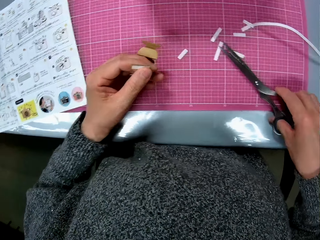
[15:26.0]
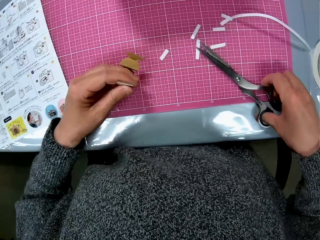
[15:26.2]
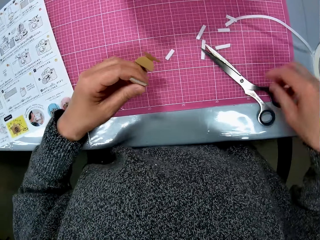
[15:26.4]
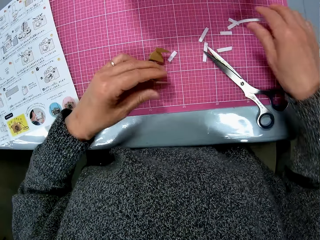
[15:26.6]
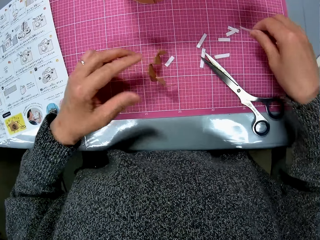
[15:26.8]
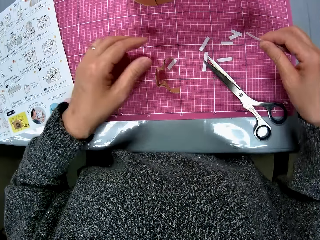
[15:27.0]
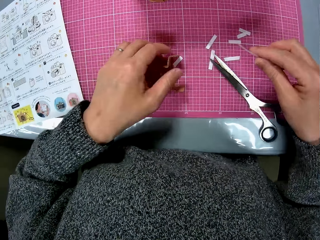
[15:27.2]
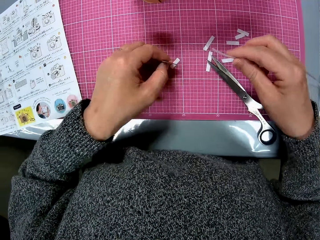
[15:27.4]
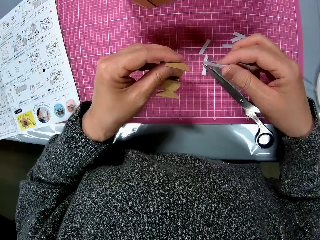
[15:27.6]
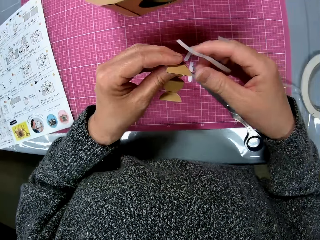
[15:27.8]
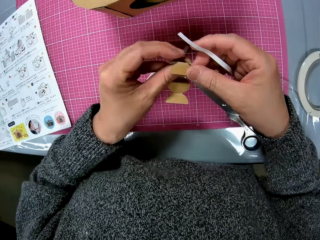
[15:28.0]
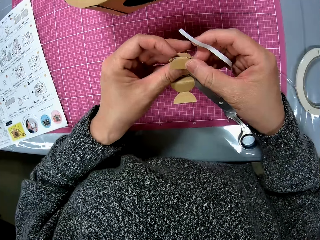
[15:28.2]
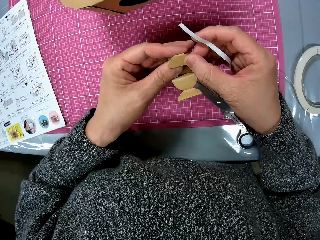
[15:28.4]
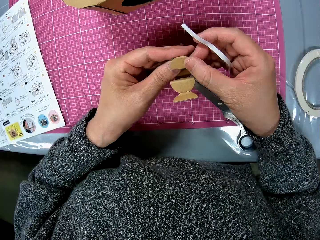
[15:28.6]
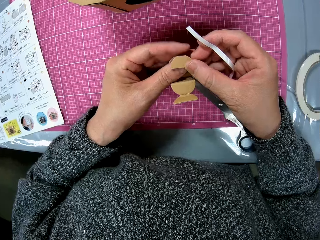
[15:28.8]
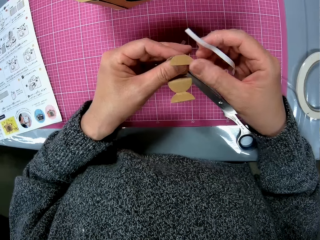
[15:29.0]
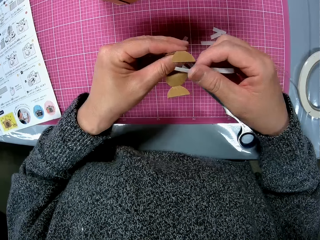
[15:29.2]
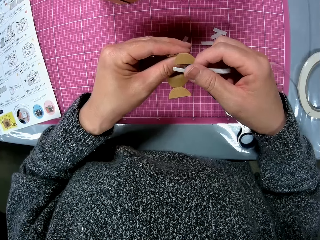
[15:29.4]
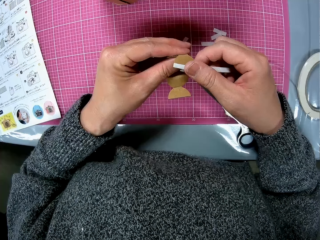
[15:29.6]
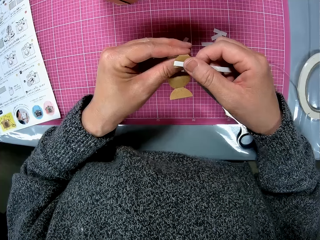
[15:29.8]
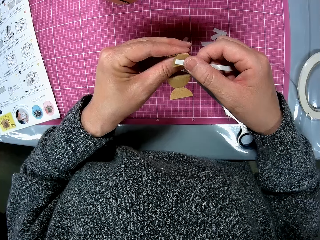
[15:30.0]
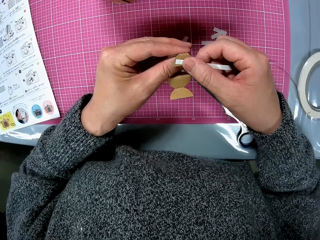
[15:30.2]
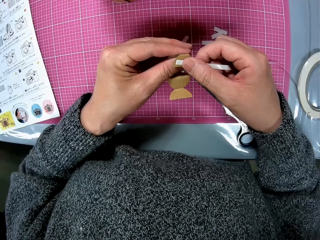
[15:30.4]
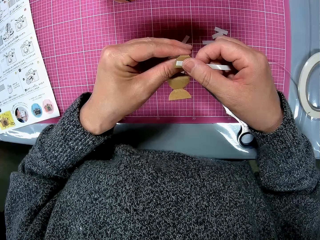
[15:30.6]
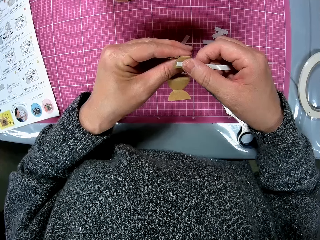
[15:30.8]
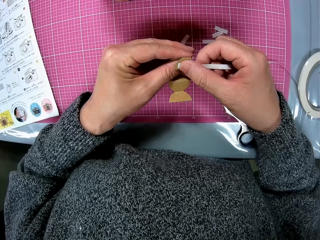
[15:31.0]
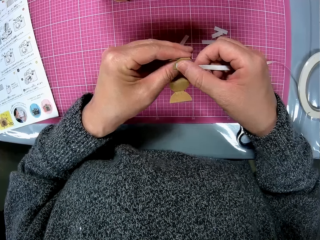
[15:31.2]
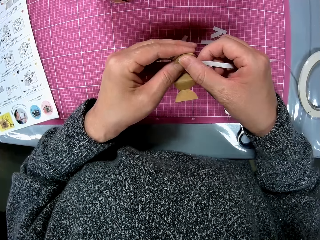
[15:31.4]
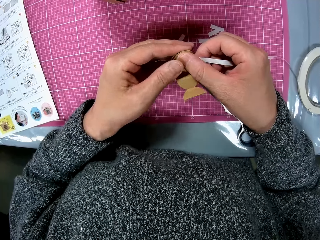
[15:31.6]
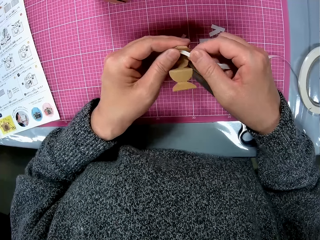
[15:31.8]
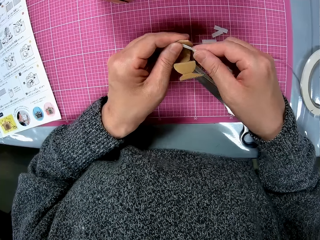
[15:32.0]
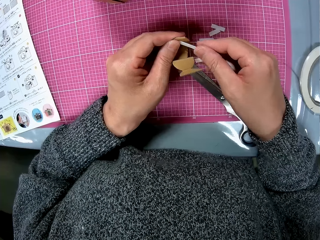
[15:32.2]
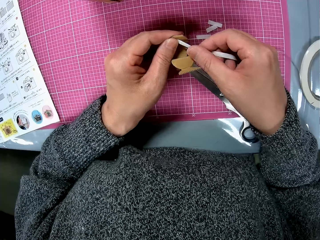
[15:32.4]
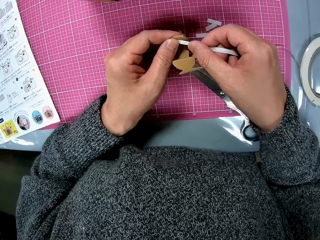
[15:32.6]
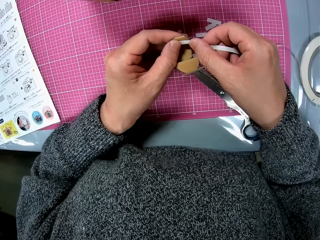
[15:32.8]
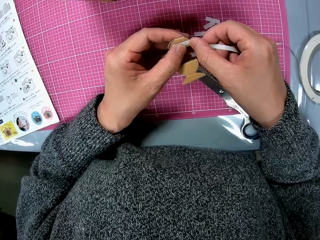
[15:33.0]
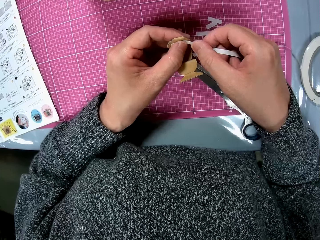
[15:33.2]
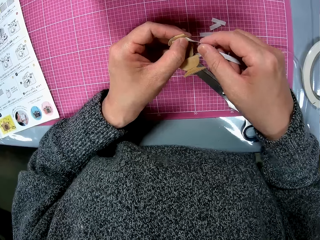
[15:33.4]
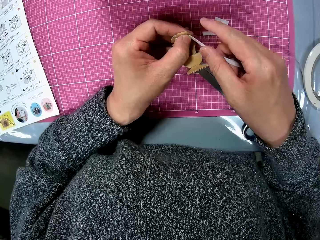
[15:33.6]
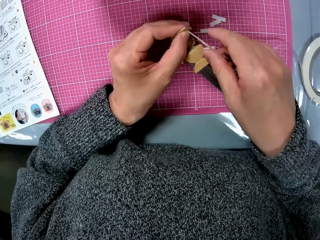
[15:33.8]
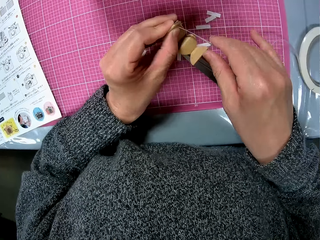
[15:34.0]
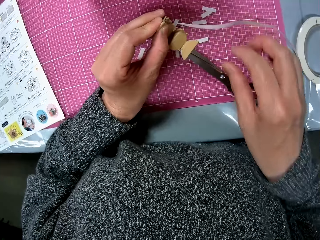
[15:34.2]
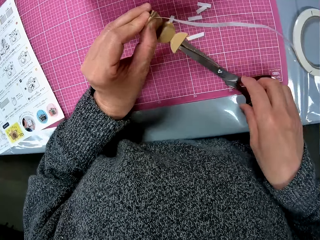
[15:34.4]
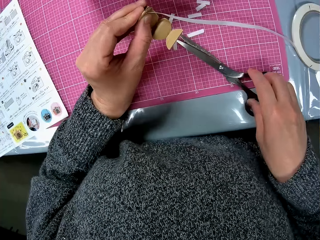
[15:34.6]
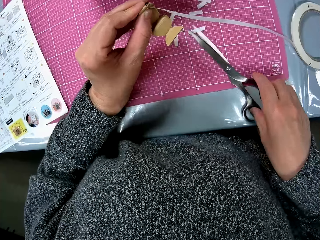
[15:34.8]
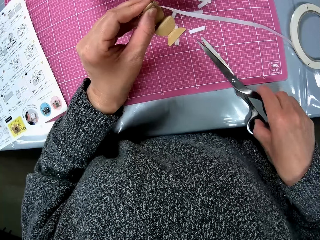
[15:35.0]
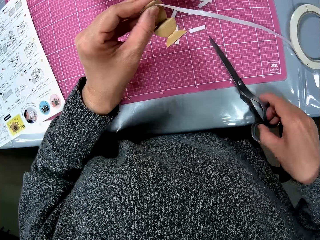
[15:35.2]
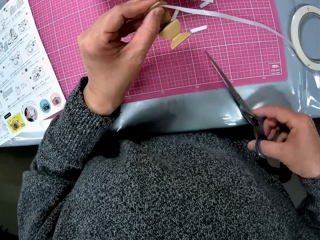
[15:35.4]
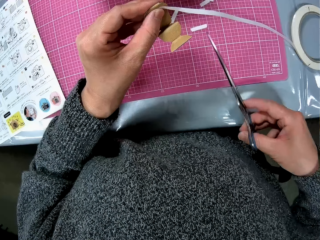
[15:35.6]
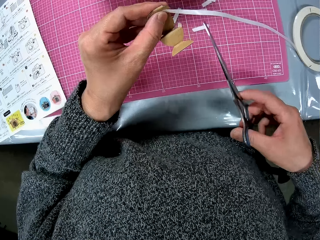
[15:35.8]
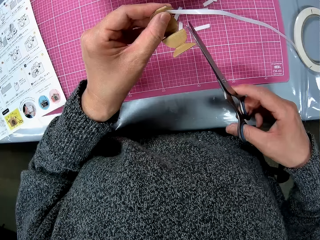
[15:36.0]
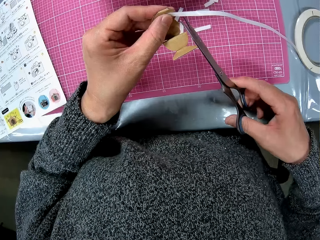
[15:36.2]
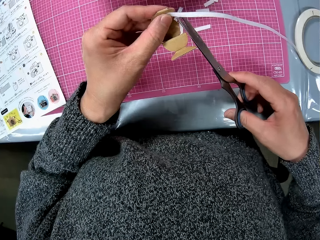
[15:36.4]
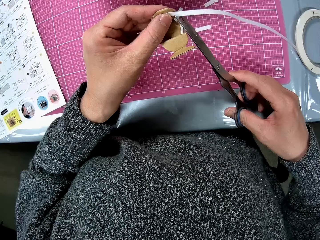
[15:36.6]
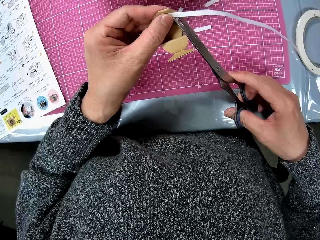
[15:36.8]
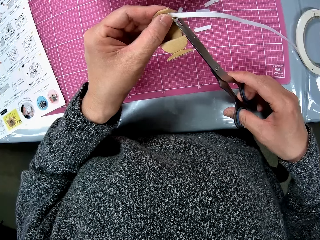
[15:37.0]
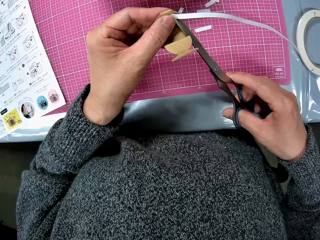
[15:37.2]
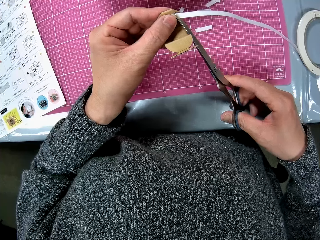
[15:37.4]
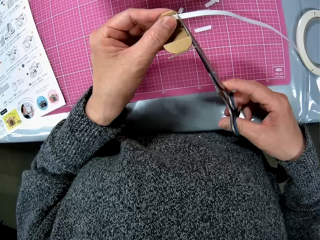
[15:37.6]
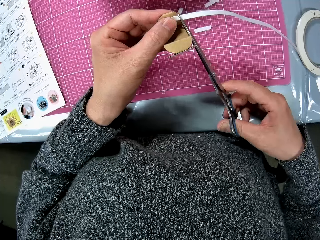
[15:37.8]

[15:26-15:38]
The camera wearer places the pair of scissors on the cutting sheet. He places the piece of cardboard on the cutting sheet. He picks up the tape from the cutting sheet with his left hand. He picks up the piece of cardboard from the cutting sheet. He connects craft material. He places the tape on the tip of the piece of cardboard. He picks up the pair of scissors from the cutting sheet. He cuts the tape with the pair of scissors.

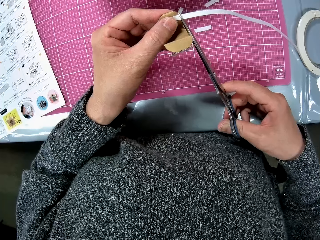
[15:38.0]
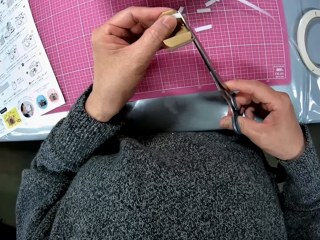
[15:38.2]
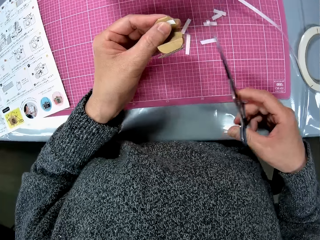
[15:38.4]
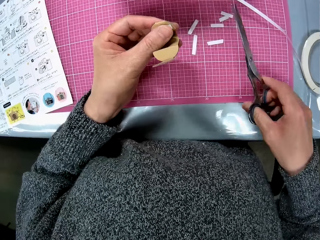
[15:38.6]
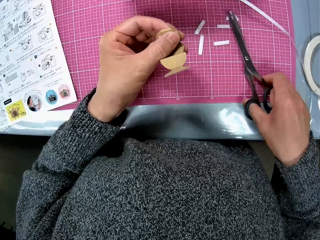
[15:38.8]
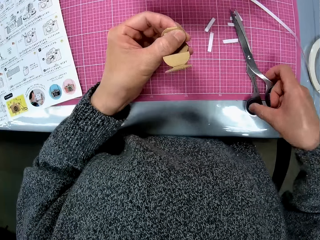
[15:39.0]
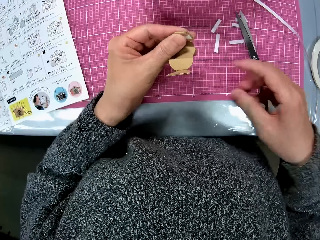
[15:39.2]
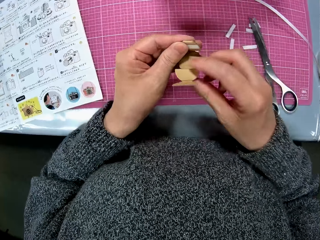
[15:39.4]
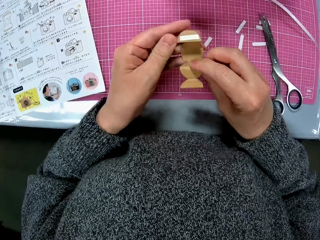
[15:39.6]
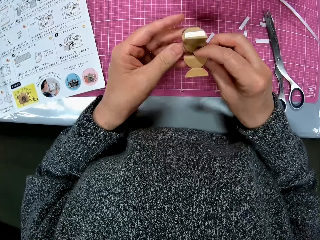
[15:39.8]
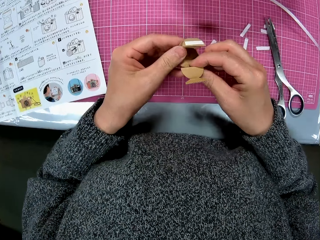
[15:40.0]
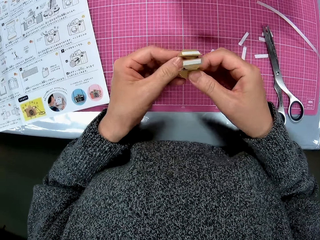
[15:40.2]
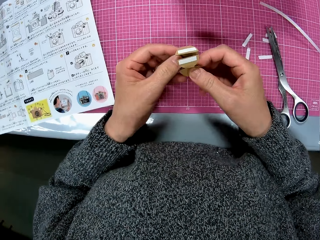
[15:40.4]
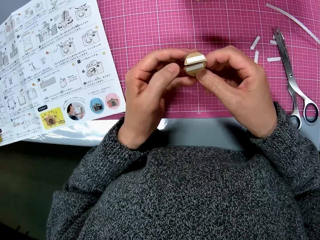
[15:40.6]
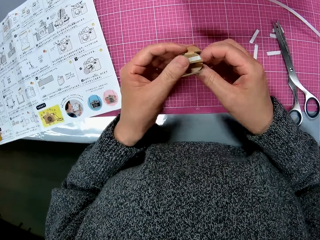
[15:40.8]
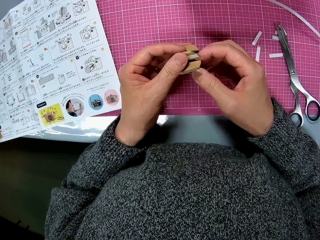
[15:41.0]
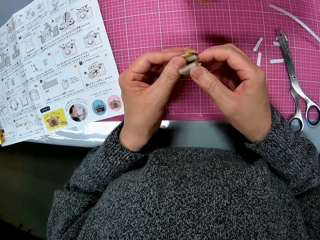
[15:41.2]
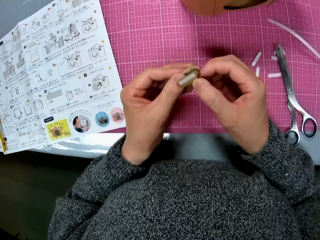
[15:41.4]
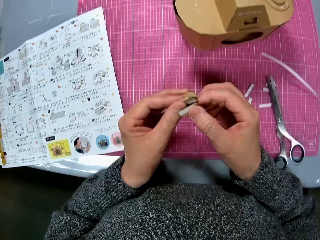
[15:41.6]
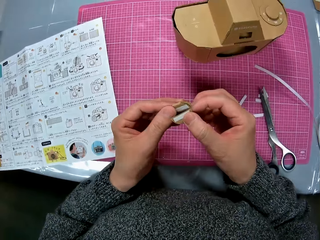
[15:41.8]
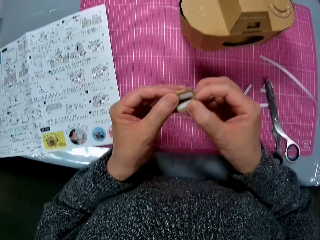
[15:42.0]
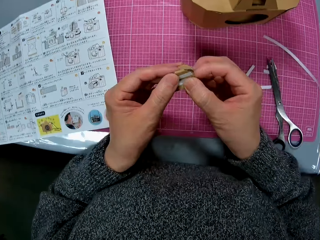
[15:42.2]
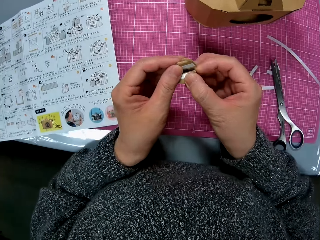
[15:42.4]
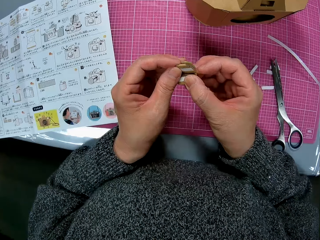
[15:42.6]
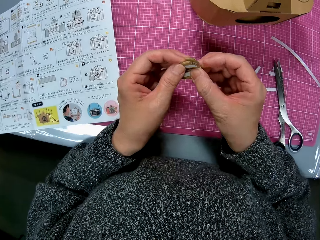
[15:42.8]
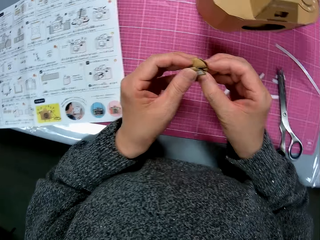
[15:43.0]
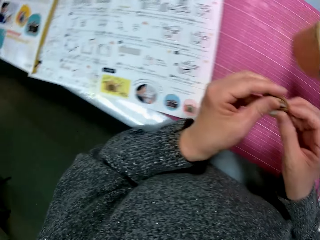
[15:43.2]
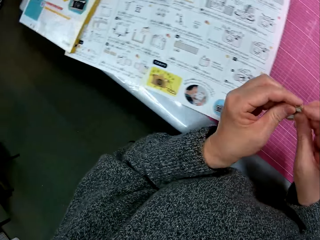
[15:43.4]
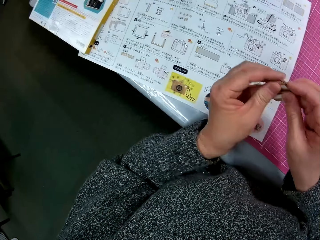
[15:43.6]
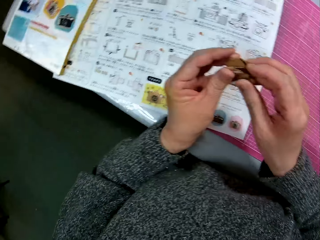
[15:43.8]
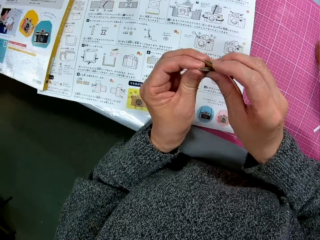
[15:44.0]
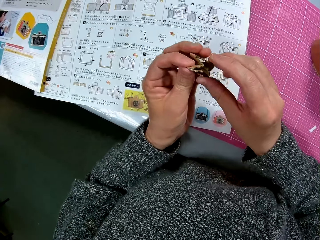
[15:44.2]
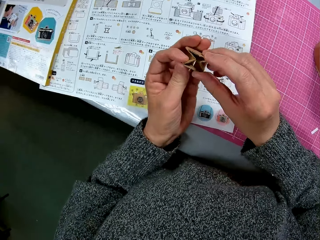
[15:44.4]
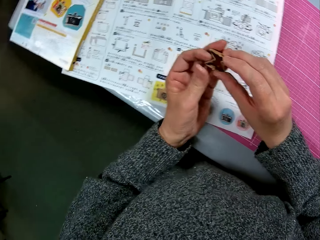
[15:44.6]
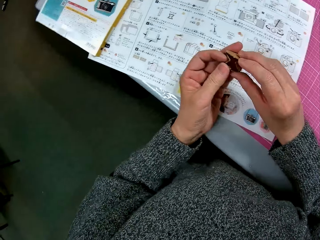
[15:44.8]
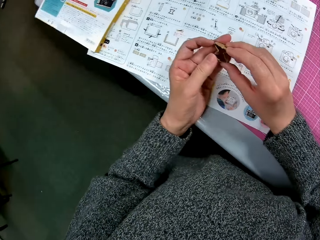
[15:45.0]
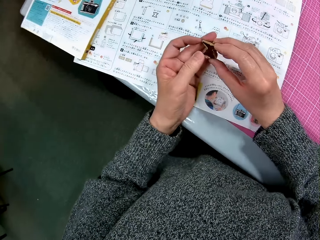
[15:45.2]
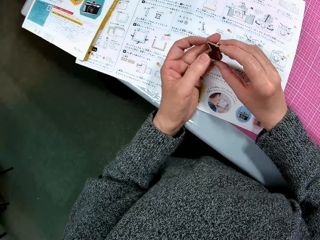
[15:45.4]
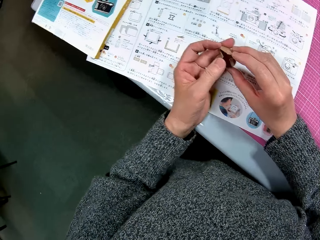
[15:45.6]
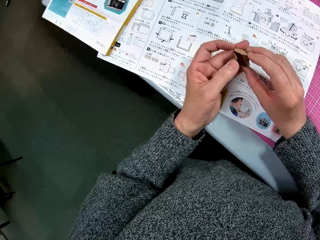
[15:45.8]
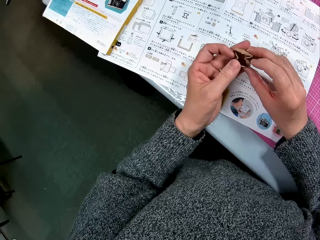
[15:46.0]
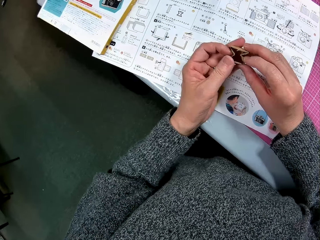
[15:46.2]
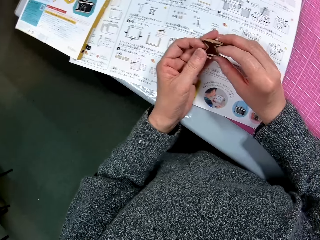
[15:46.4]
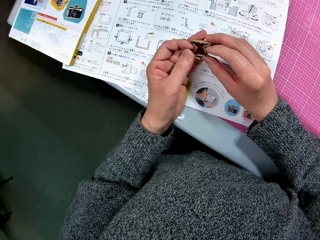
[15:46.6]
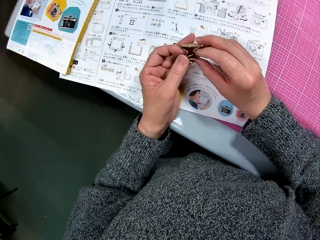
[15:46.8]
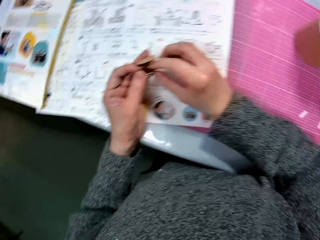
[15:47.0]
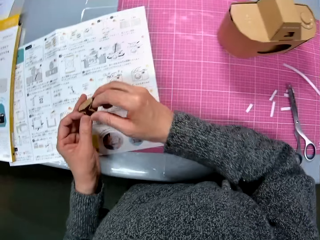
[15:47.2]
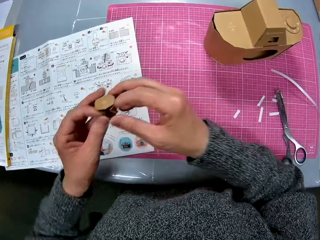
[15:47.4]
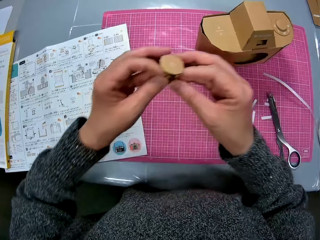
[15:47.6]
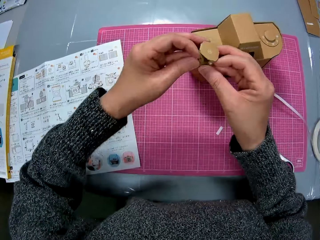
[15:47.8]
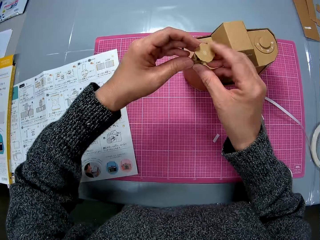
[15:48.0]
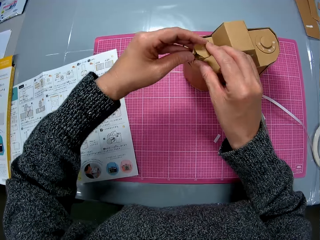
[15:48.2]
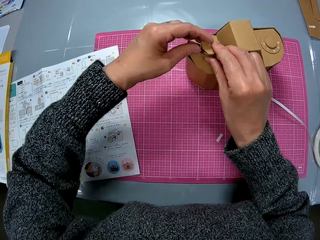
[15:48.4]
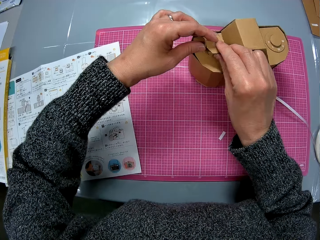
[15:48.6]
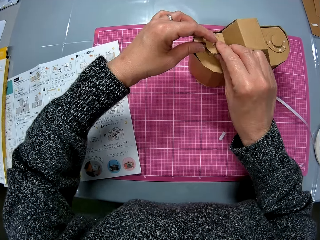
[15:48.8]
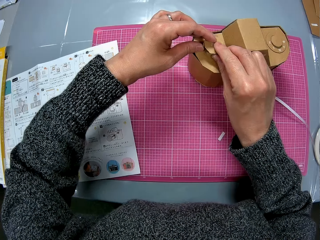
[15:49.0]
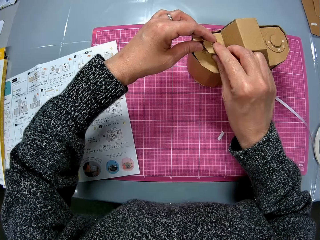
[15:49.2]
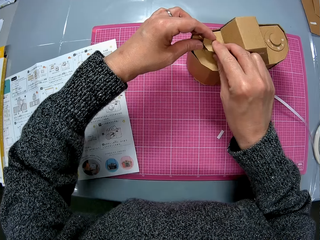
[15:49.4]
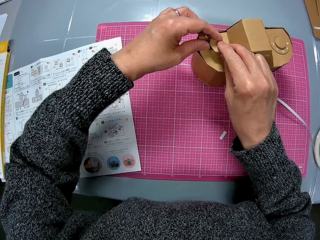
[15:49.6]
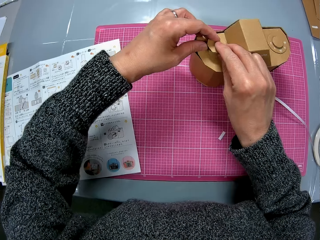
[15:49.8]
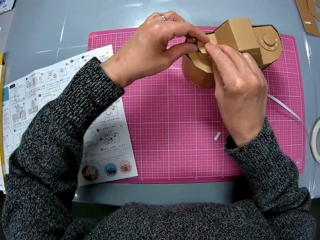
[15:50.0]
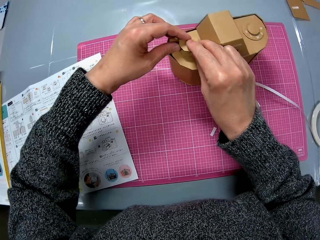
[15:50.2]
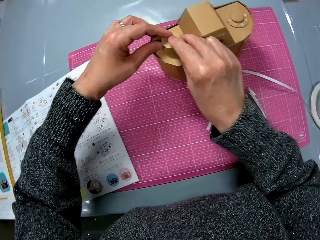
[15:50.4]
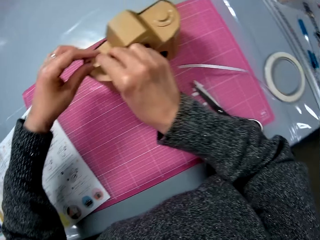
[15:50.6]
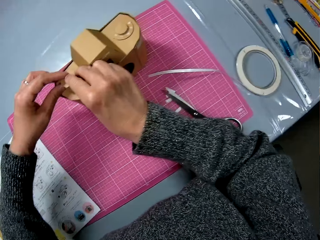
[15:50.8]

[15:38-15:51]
The camera wearer places the pair of scissors on the cutting sheet. He folds the piece of cardboard. He moves his hands to the instruction manual. He places the piece of cardboard on the cardboard camera model. He joins craft materials.
